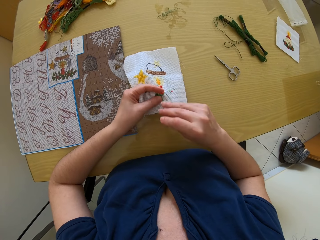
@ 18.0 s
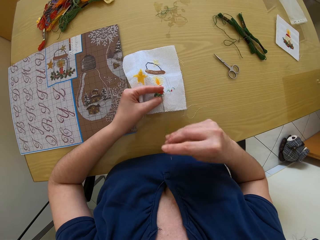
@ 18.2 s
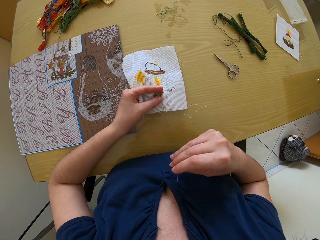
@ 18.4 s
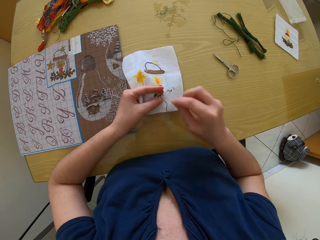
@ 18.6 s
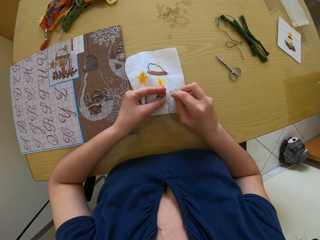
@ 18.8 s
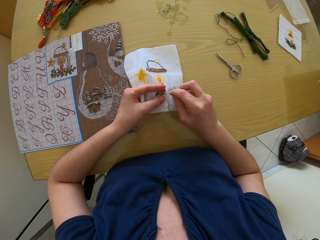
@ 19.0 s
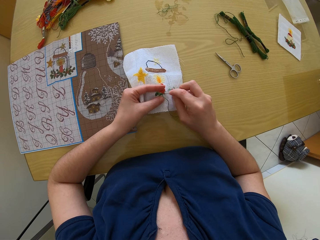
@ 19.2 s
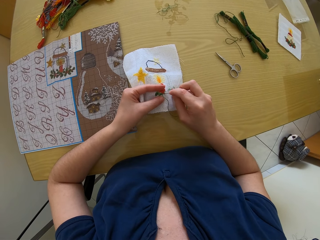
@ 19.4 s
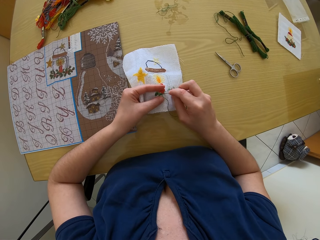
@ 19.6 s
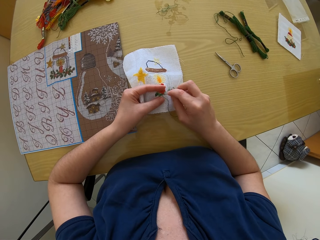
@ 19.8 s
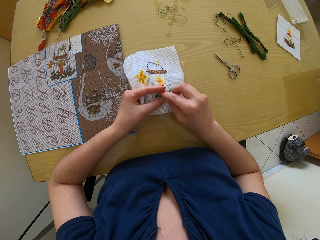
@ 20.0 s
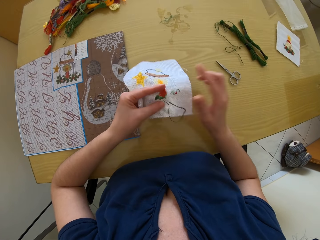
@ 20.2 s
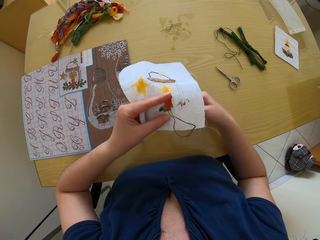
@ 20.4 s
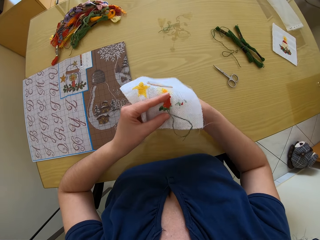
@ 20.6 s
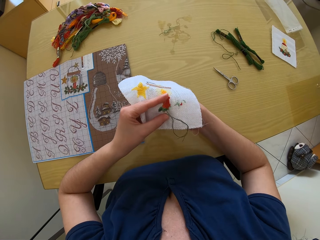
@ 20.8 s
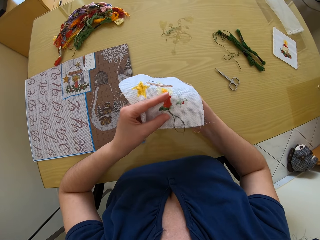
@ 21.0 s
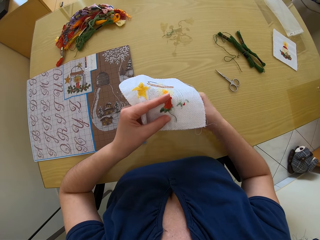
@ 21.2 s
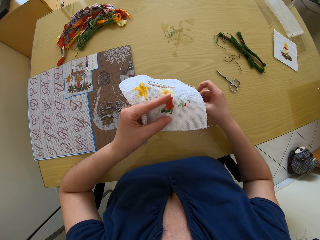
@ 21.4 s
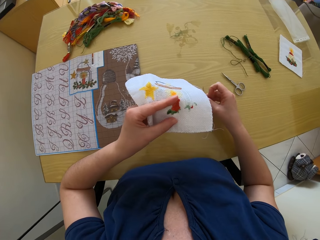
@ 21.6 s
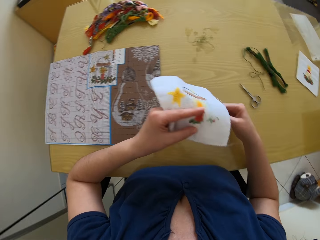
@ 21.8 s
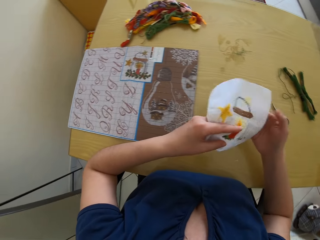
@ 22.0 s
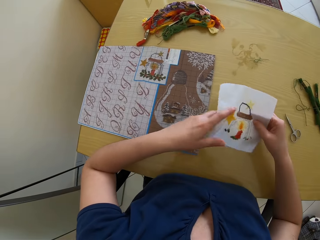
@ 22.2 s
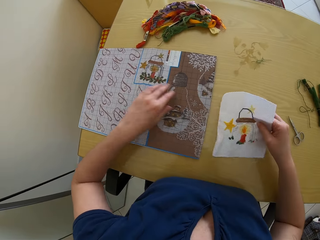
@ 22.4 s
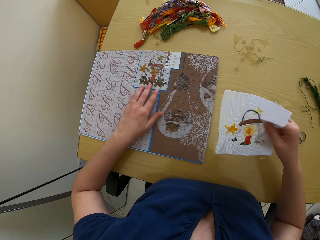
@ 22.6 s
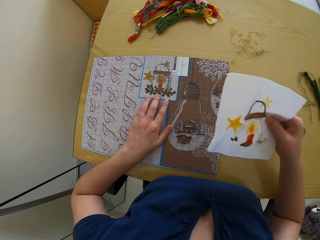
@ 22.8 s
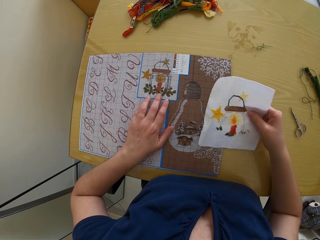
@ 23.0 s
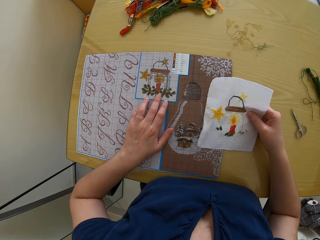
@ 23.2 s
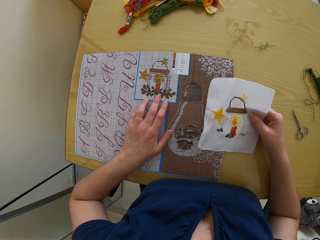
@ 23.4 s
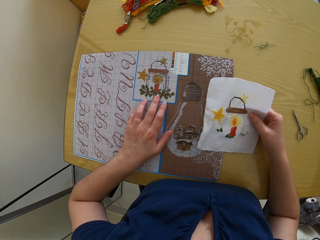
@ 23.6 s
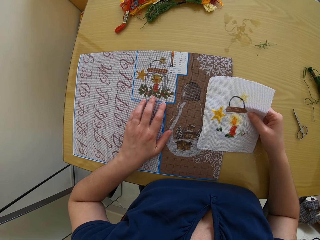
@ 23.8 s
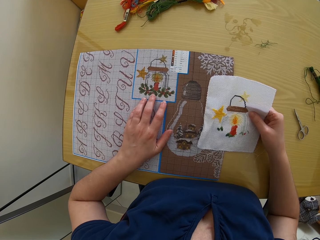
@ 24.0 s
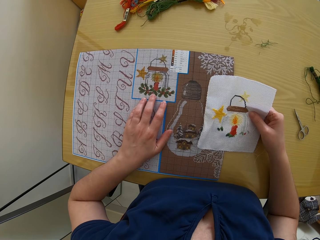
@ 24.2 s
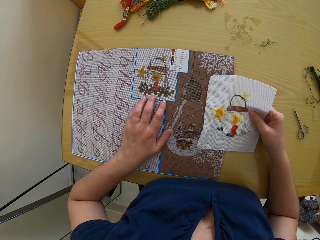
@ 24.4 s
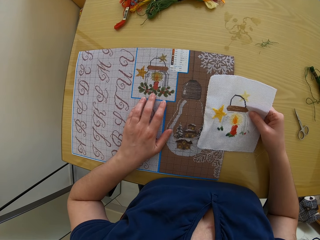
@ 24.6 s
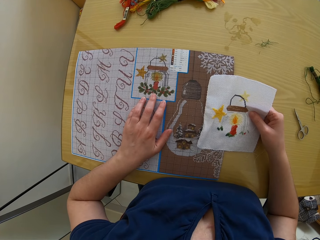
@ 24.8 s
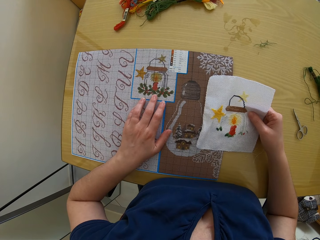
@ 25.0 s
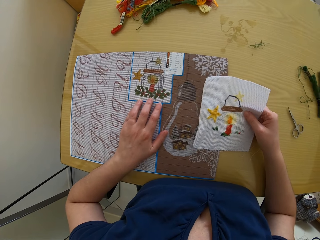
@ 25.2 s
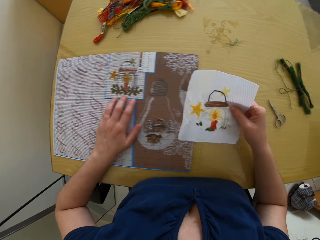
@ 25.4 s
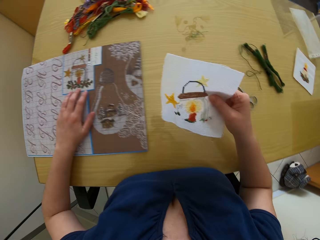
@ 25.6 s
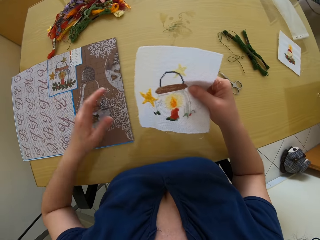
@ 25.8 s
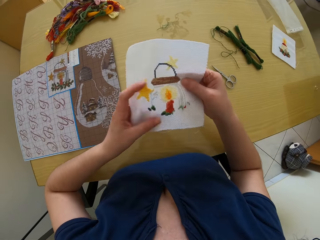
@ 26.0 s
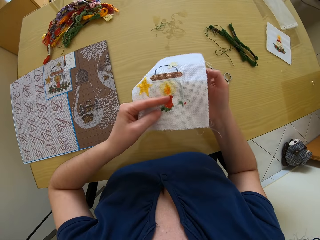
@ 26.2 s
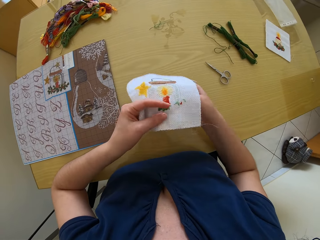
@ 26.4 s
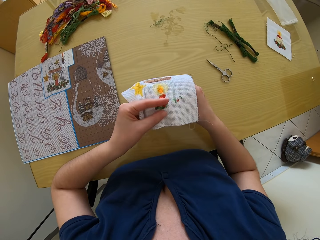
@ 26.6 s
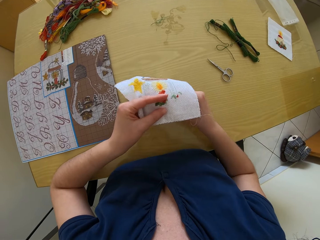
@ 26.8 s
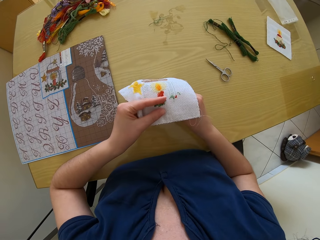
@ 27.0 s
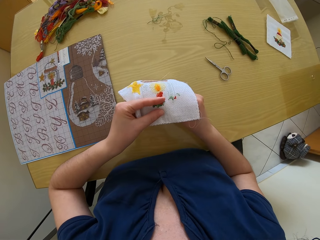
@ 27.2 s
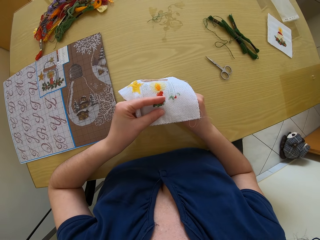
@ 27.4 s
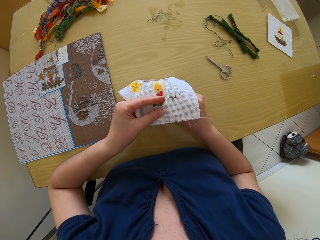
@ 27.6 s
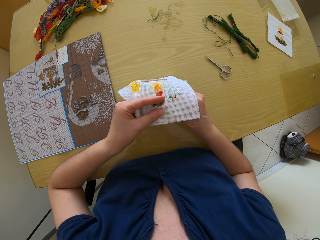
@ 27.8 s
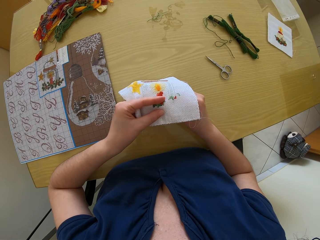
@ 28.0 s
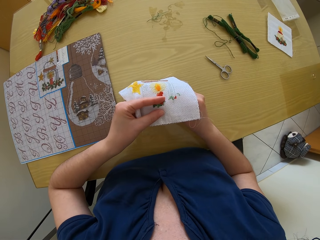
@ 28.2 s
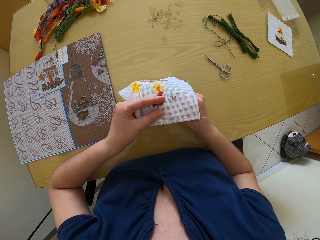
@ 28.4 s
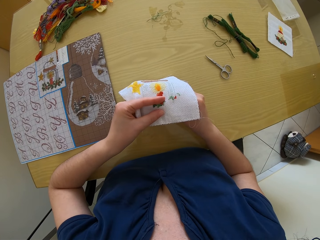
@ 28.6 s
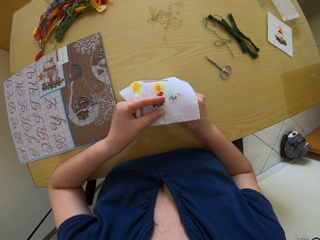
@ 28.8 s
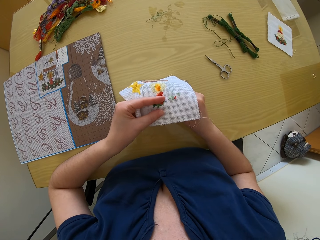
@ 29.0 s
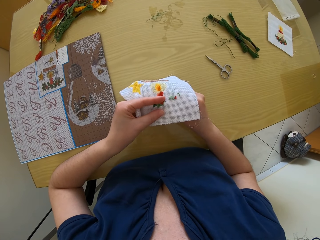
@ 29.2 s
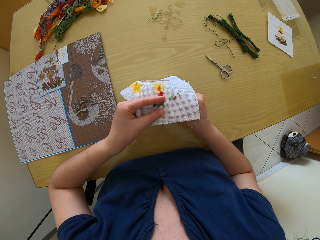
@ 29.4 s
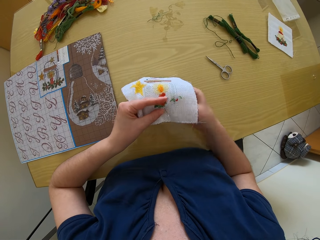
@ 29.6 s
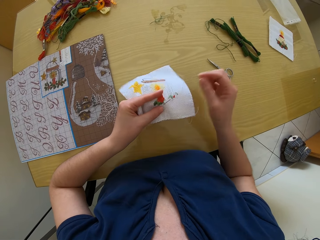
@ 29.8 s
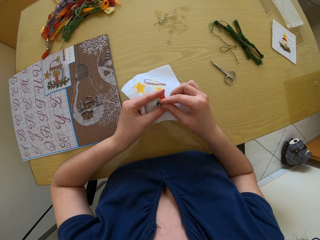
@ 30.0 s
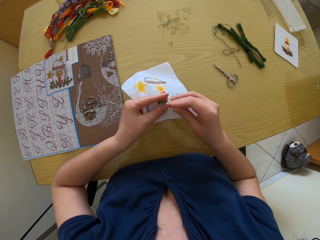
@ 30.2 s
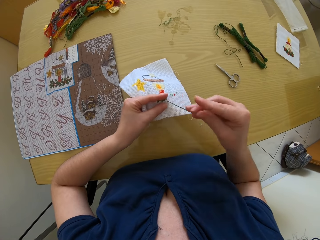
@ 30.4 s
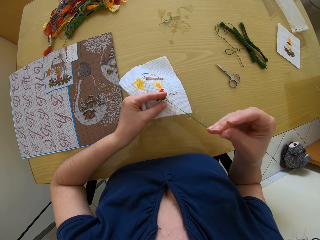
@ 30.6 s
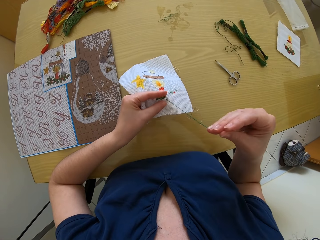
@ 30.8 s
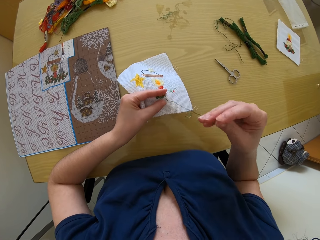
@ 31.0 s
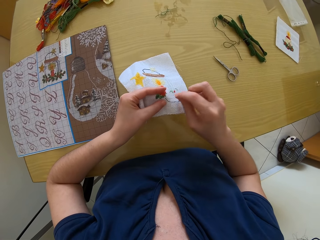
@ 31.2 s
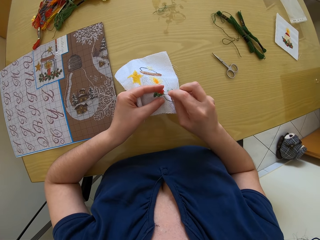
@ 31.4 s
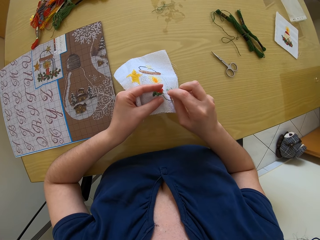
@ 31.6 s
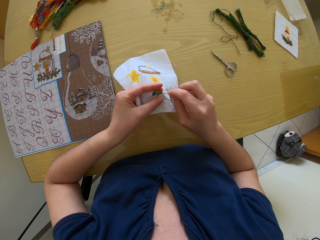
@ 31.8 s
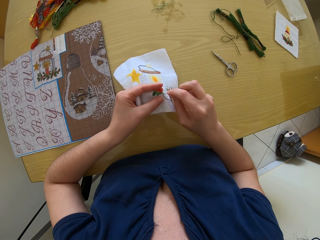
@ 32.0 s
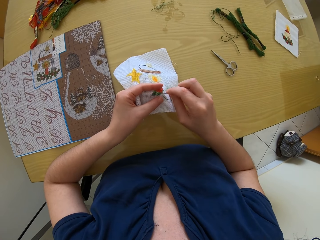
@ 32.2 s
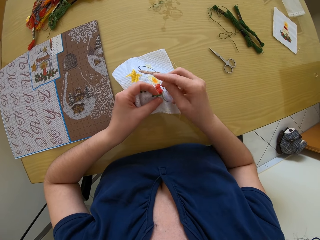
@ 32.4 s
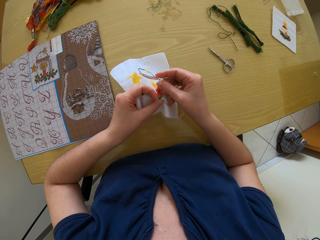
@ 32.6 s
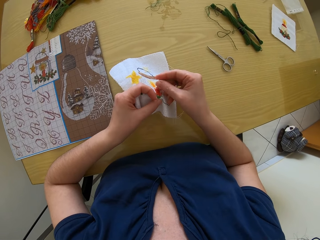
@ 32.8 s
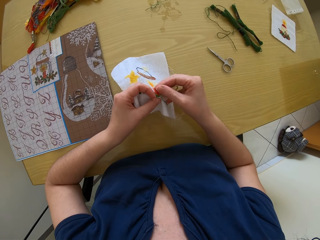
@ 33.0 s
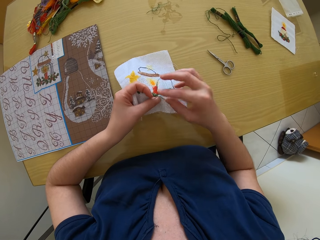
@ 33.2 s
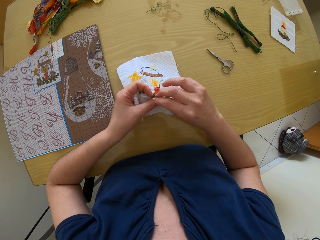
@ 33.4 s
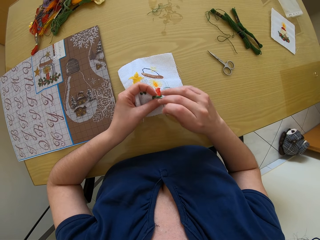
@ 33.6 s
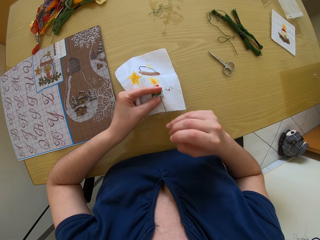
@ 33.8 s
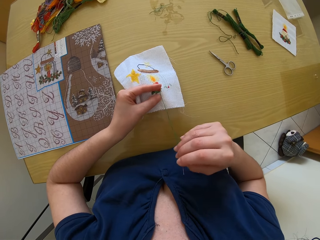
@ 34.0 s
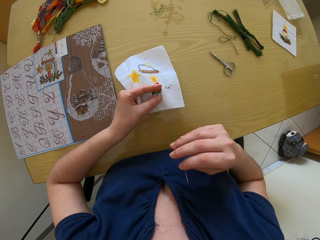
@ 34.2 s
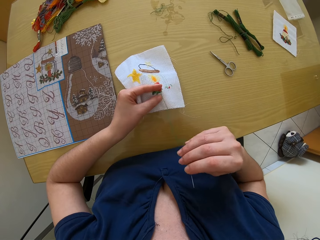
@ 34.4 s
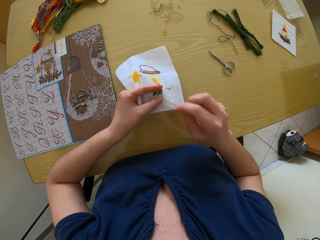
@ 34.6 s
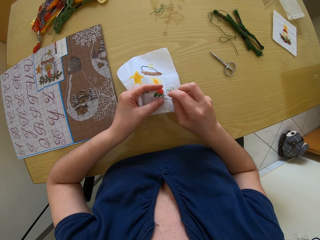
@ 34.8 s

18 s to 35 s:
The camera wearer moves a pattern chart on a table. They put down a fabric. They study the pattern chart. They hold the fabric with the other hand. They sew the fabric with a needle.

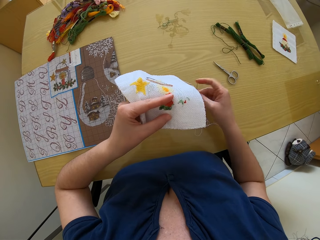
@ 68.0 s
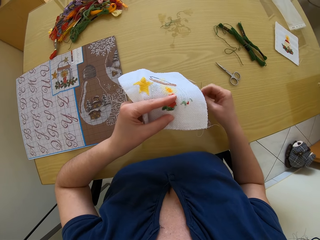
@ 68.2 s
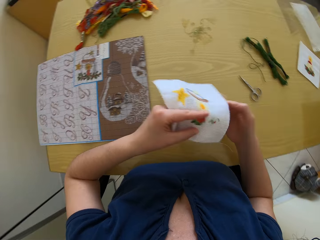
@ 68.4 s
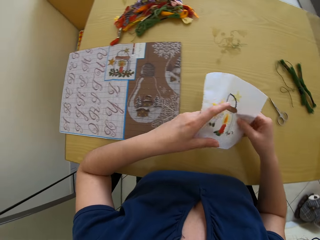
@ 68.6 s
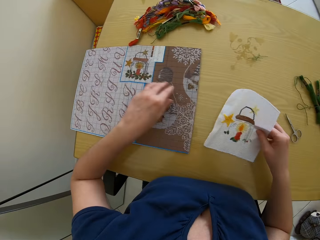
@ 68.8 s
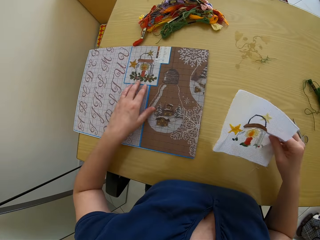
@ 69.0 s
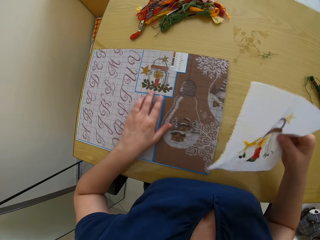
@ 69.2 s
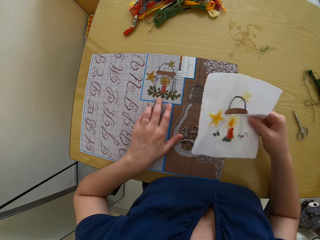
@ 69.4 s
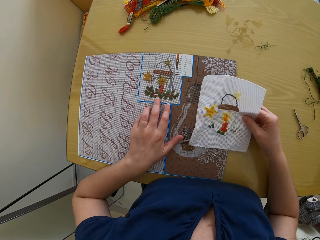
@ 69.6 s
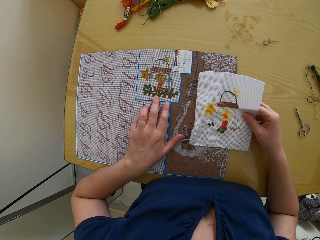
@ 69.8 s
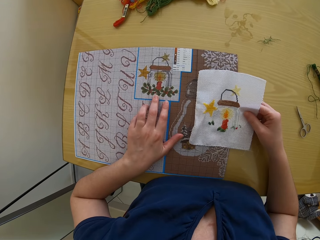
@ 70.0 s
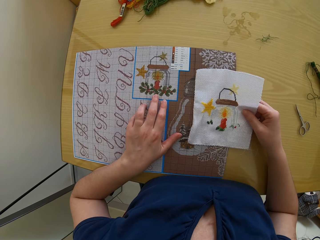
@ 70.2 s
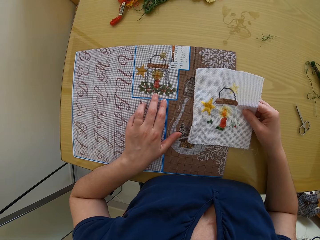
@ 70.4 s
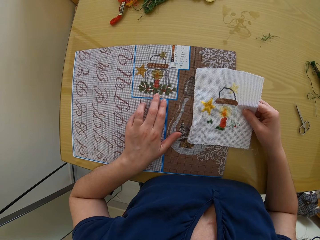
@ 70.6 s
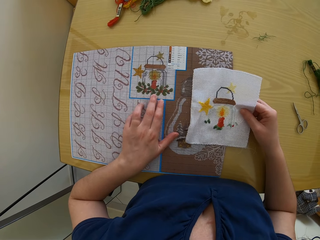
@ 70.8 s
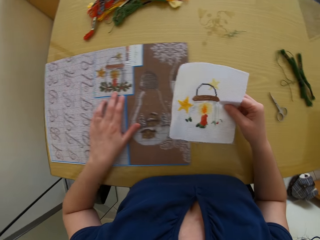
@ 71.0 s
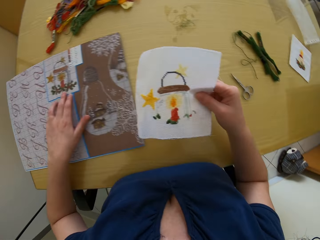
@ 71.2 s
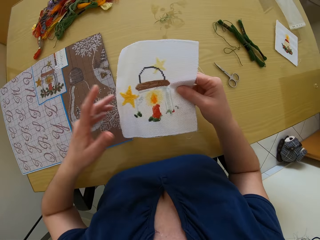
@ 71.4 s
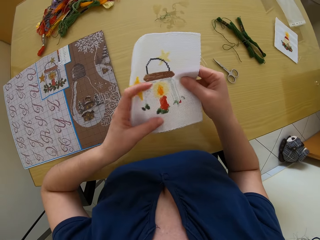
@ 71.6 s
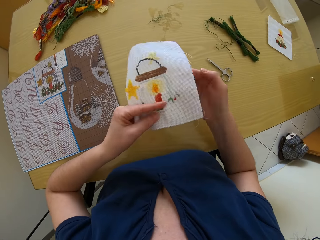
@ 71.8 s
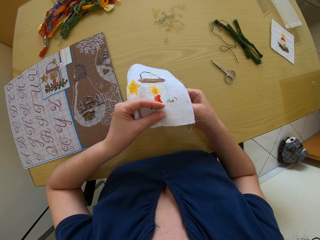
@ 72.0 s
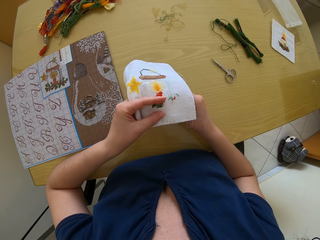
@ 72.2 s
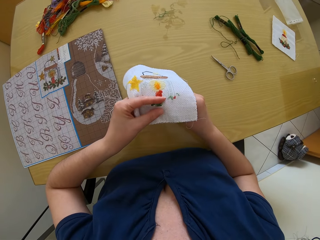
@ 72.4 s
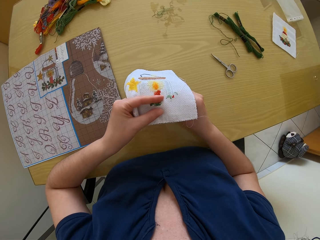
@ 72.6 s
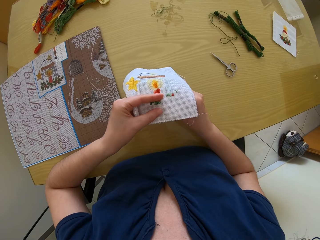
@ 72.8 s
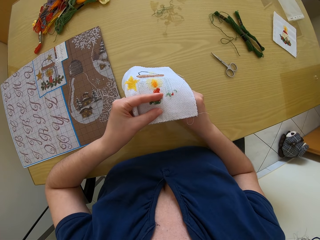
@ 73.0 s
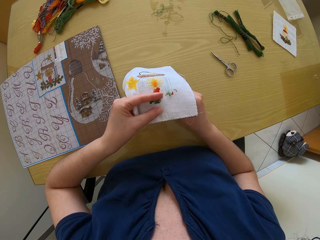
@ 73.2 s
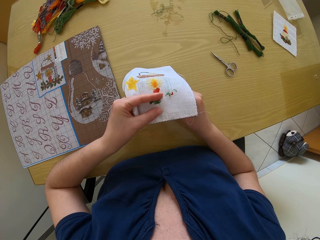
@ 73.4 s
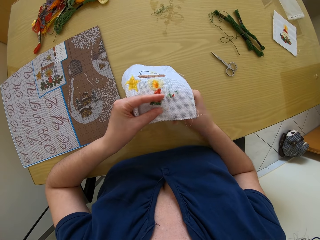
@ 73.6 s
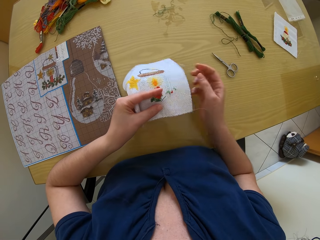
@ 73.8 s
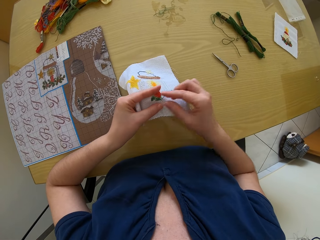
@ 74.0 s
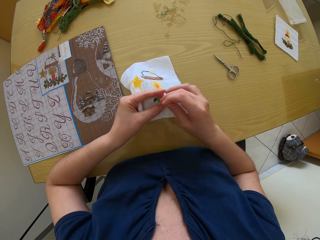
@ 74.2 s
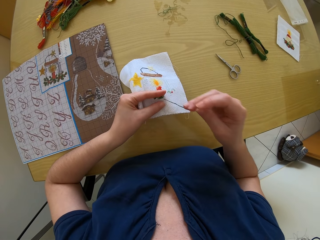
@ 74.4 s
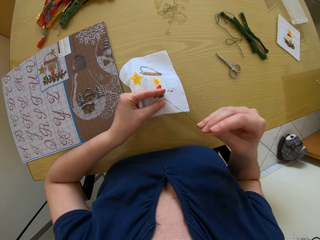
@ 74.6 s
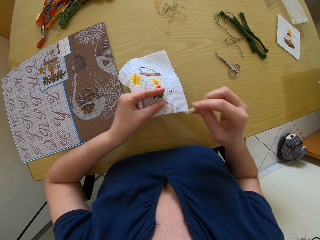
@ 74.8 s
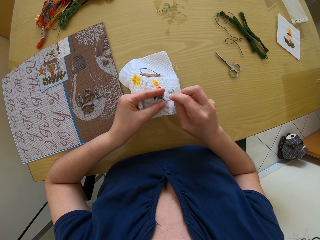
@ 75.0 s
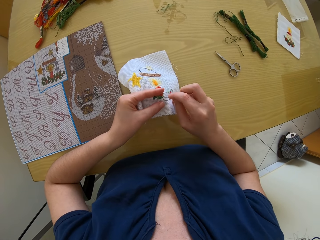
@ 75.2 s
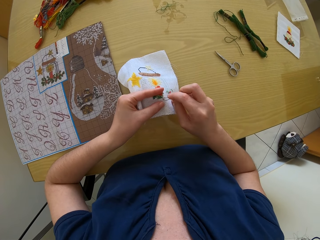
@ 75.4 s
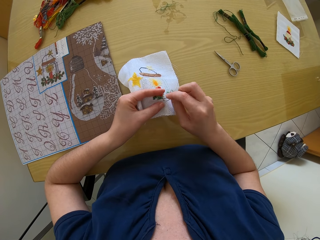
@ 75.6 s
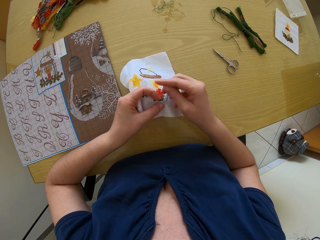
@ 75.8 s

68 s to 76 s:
The camera wearer moves a pattern chart on a table. They put down a fabric. They study the pattern chart. They move the pattern chart on the table. They hold the fabric with the other hand. They sew the fabric with a needle.
